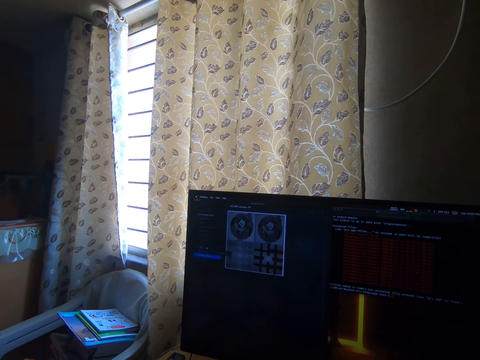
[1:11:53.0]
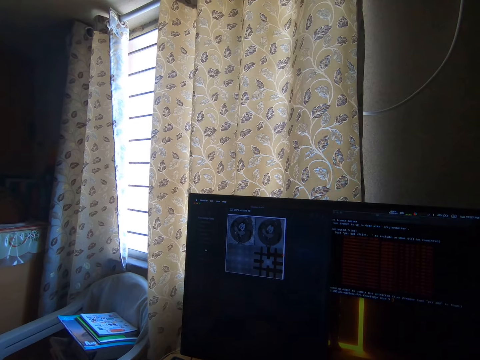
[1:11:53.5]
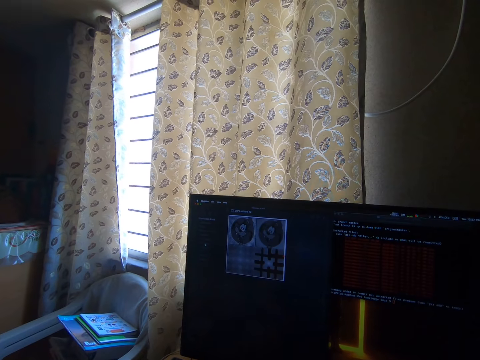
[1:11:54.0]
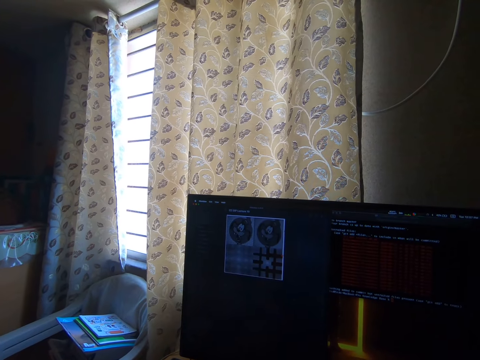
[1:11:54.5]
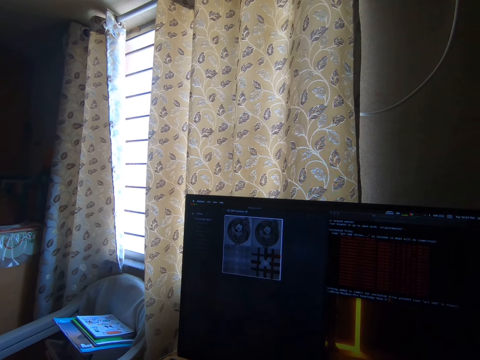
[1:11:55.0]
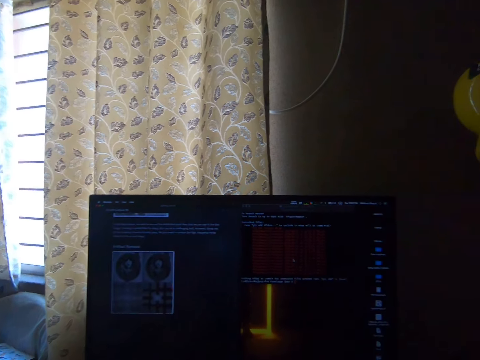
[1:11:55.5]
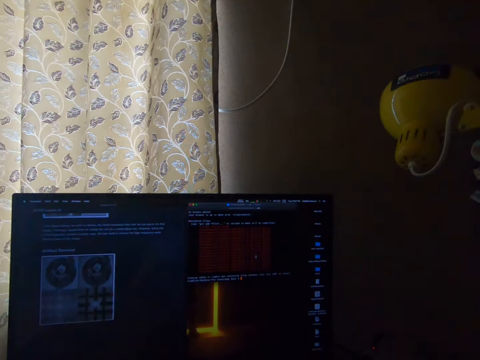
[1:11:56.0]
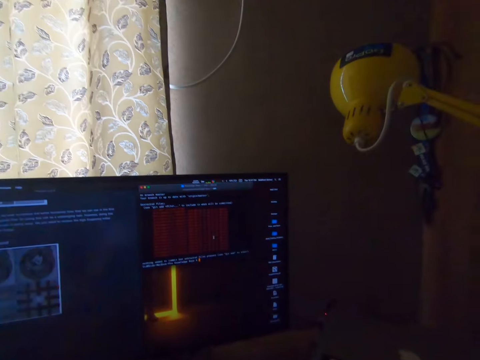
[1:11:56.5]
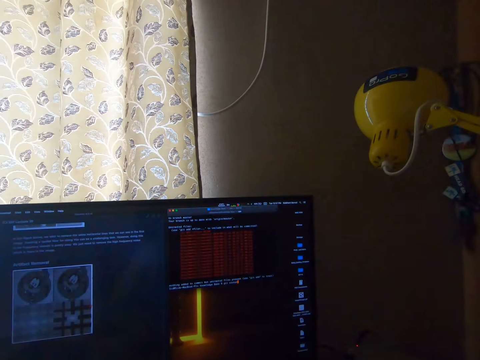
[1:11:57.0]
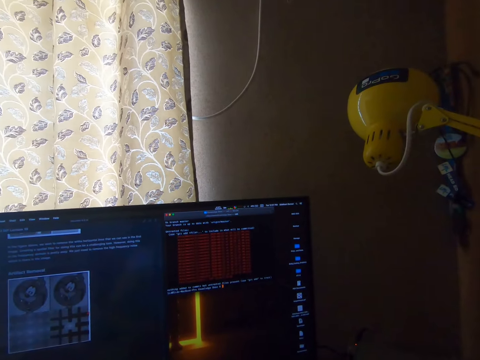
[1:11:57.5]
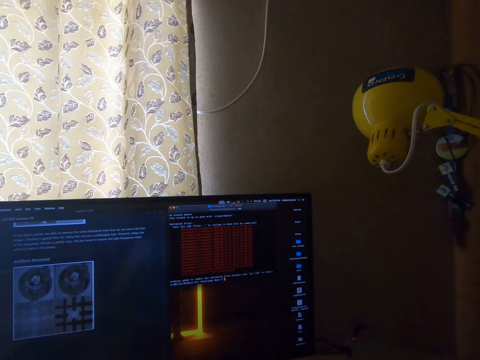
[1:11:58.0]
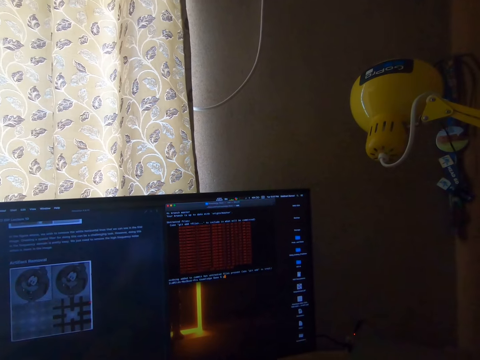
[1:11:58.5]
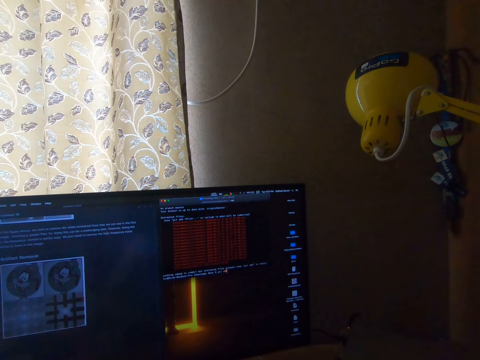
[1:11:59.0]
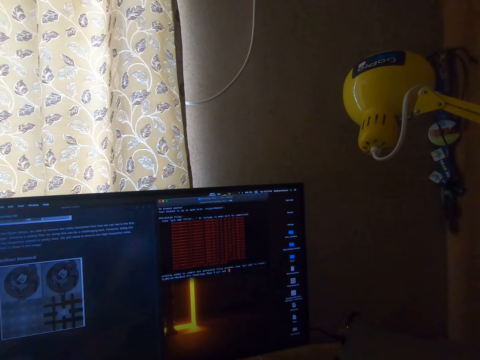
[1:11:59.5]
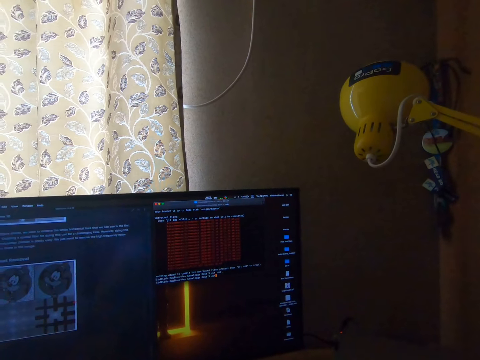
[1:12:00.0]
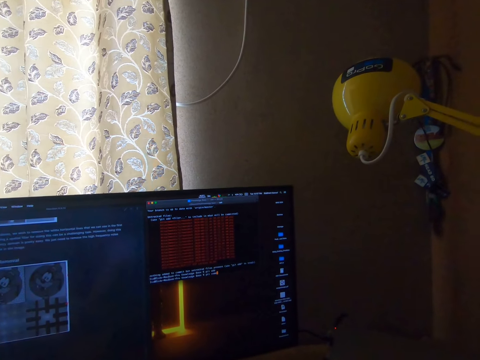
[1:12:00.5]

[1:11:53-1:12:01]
The camera wearer types on the keyboard.

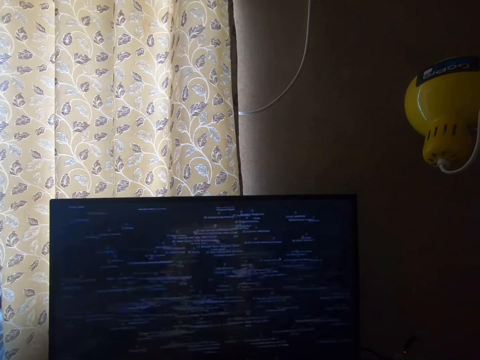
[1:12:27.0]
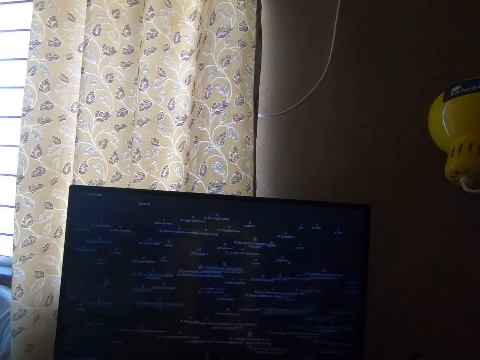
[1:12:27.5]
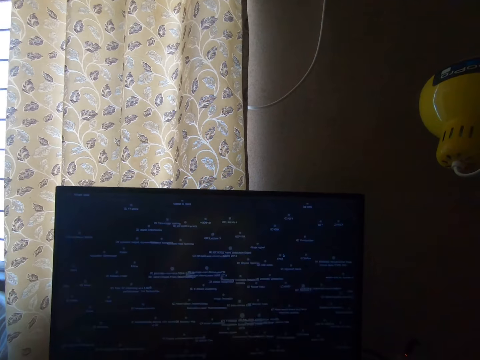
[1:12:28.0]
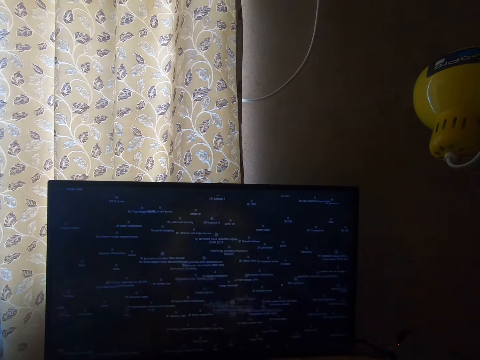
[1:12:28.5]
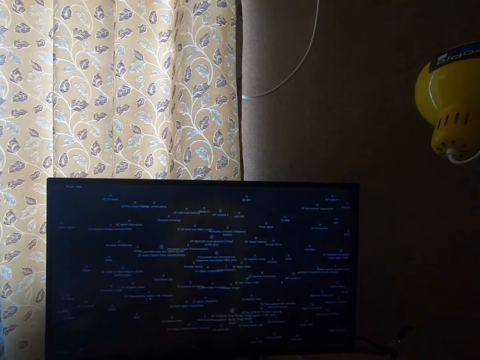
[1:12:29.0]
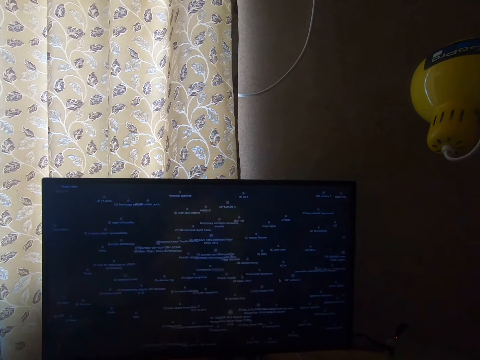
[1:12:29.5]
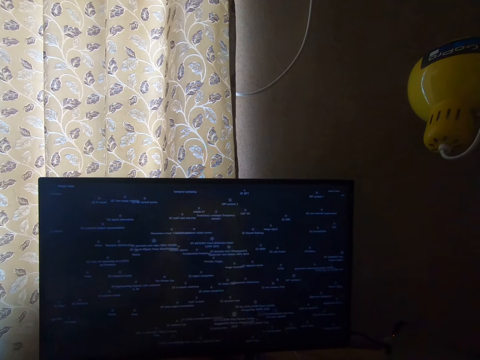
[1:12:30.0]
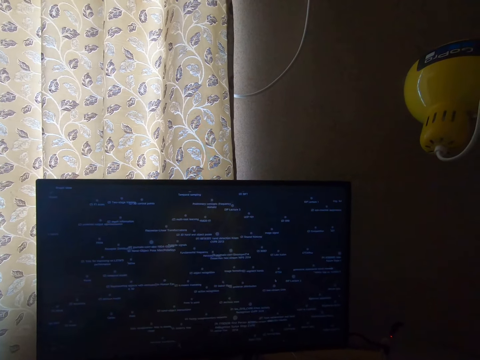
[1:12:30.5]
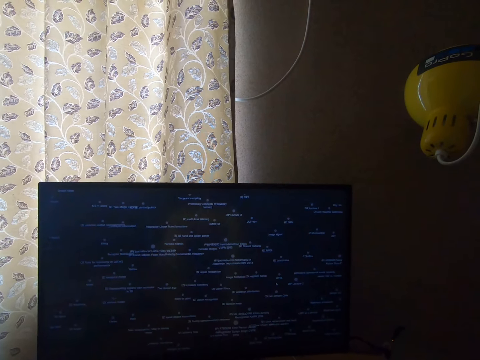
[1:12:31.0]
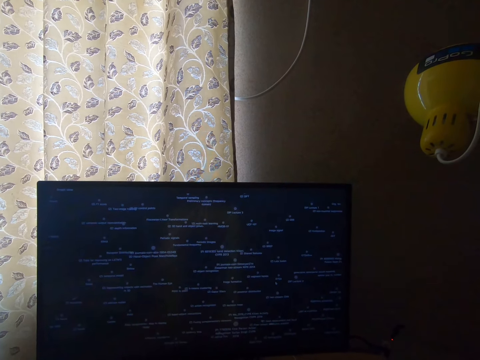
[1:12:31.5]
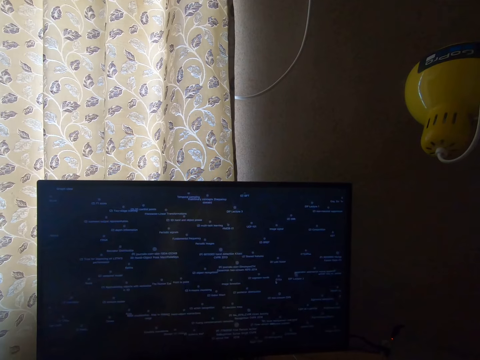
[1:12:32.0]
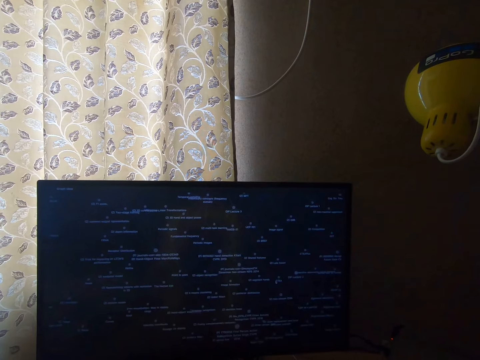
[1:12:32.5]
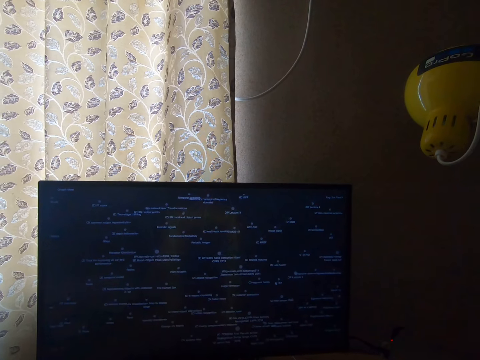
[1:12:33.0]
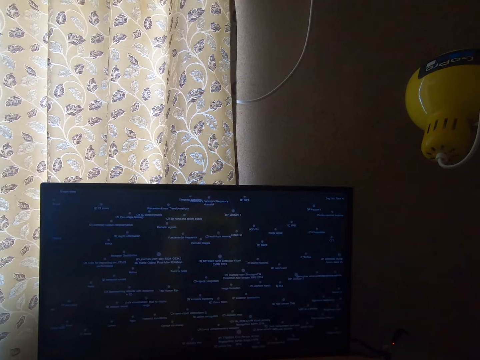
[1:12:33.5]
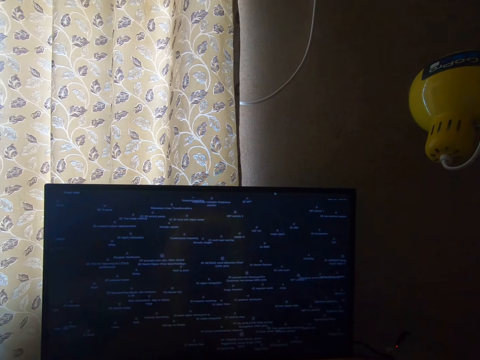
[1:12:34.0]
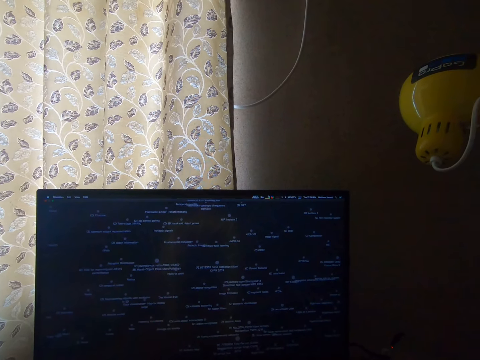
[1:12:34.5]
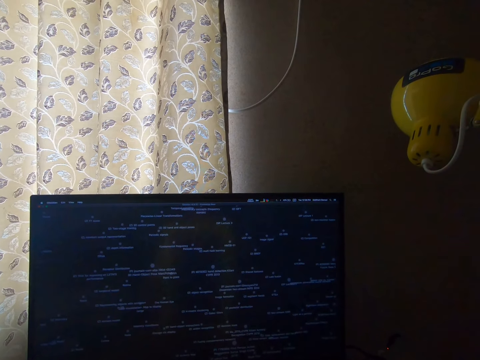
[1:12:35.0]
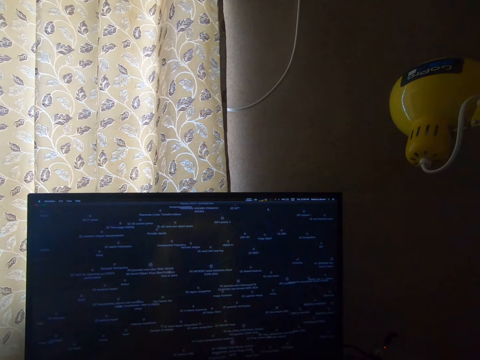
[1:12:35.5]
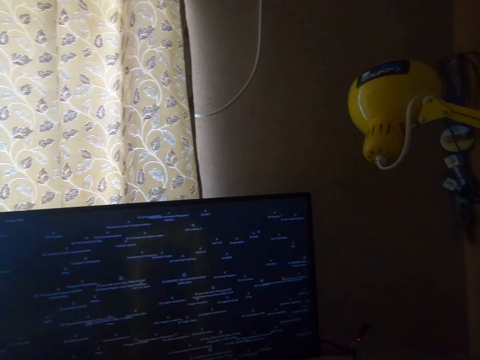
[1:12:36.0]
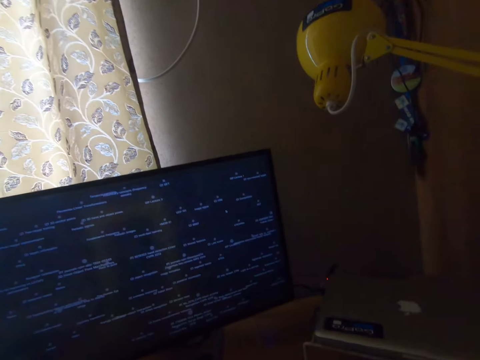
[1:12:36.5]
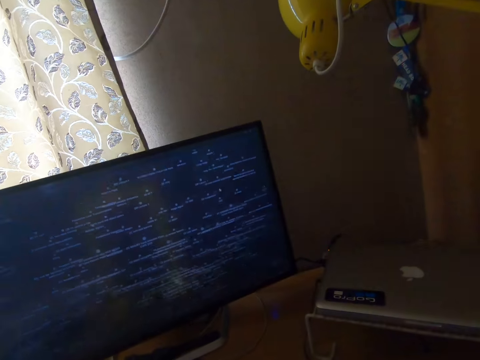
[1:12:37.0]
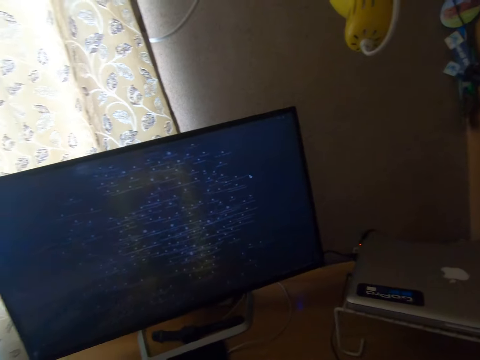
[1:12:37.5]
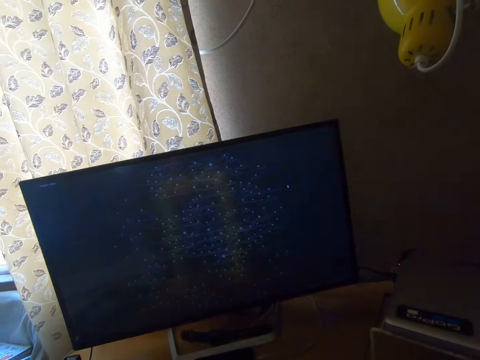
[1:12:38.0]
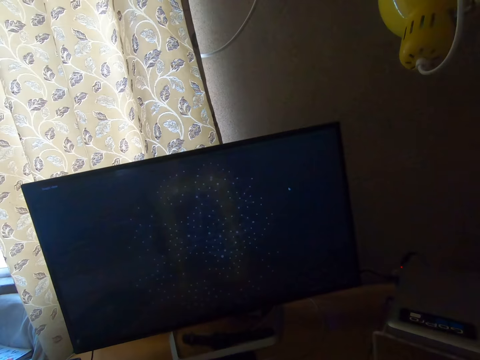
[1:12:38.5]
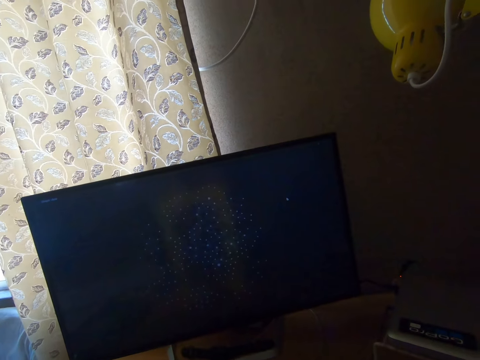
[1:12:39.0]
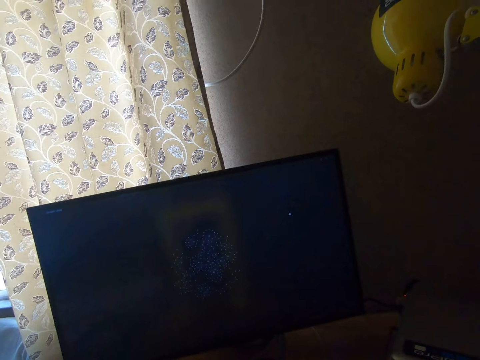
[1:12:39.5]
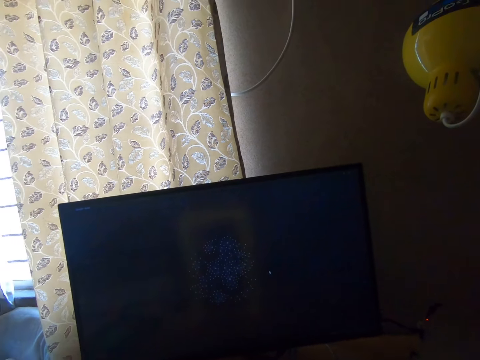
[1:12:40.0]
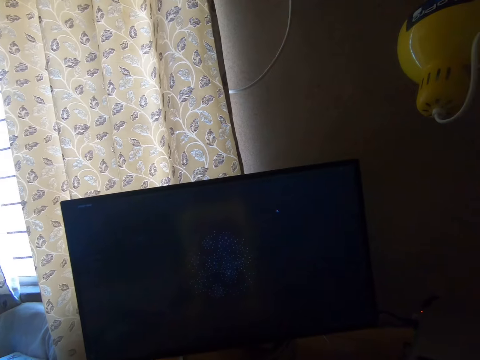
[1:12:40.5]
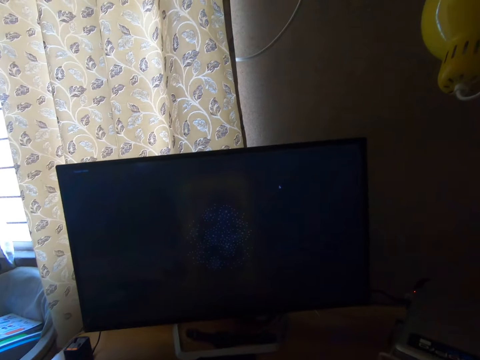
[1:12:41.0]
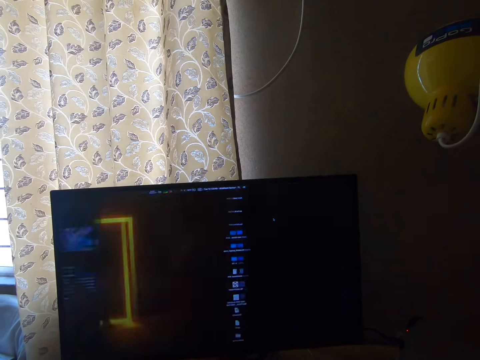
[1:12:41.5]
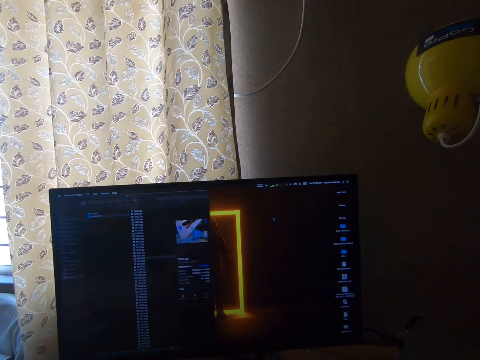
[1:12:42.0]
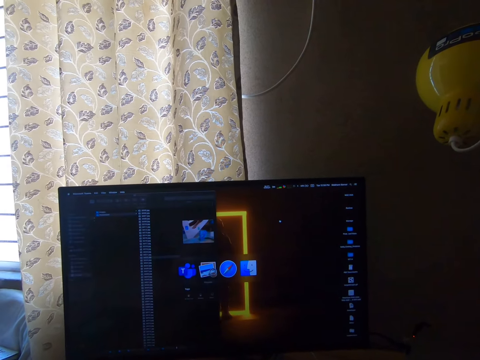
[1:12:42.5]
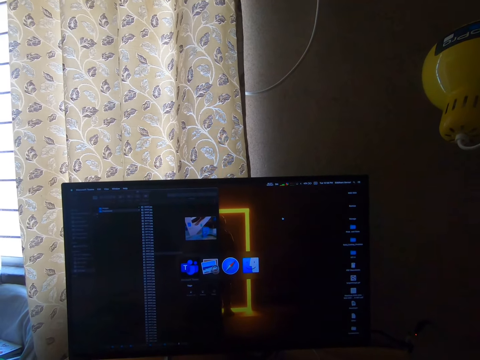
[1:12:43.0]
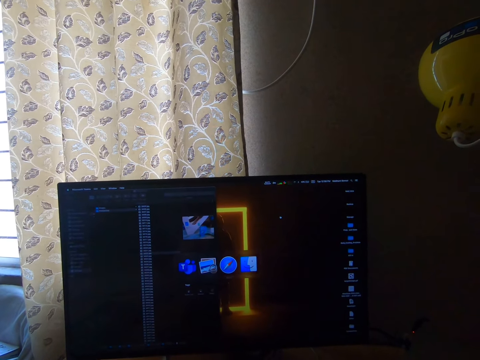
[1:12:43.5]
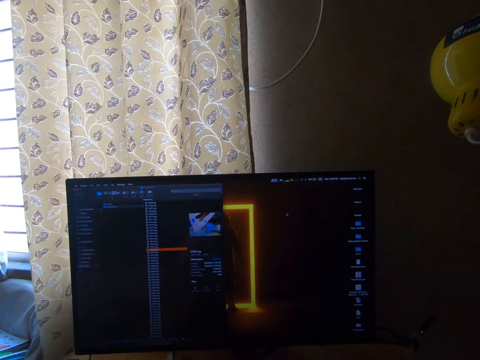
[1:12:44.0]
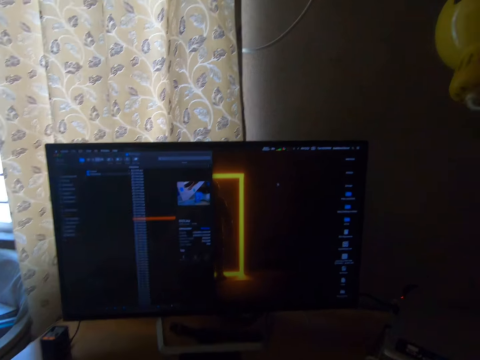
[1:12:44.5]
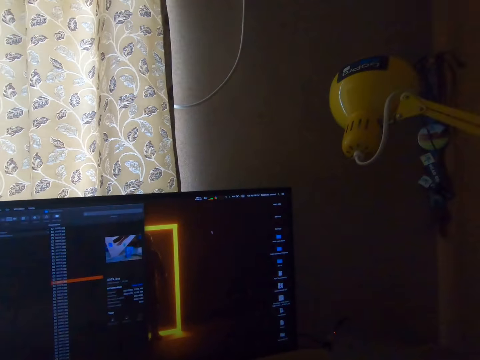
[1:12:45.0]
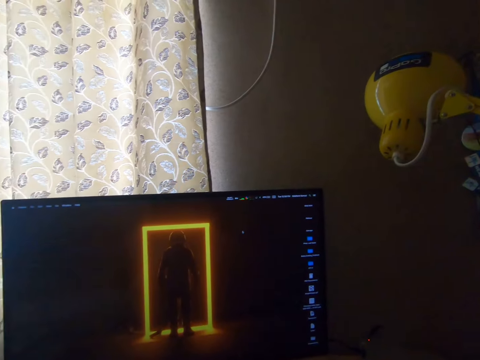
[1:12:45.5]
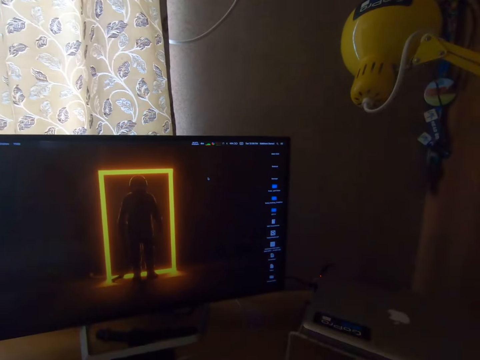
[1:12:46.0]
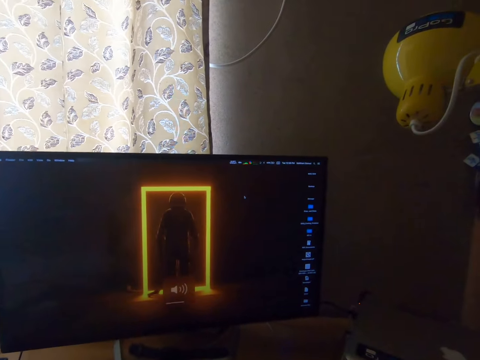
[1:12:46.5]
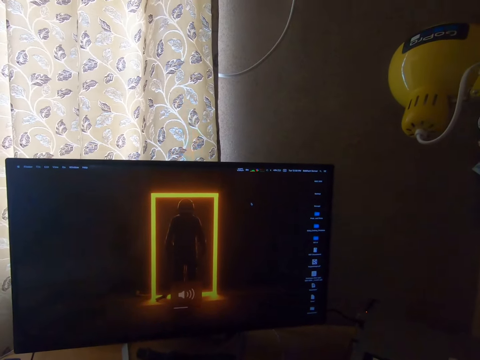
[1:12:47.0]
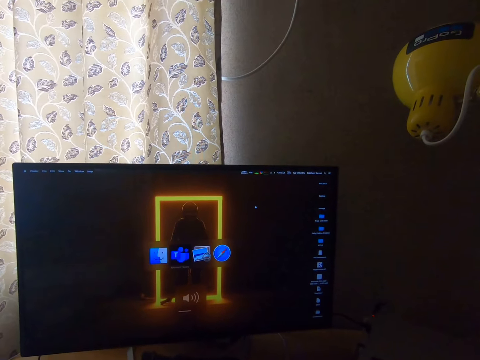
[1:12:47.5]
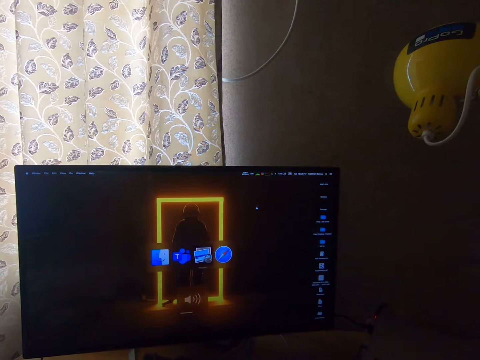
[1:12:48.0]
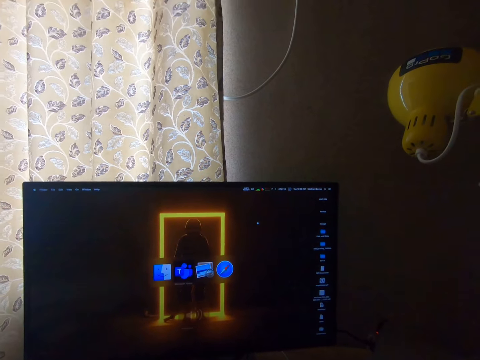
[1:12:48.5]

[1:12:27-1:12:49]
The camera wearer stops typing. They type on the keyboard. They operate the screen.
